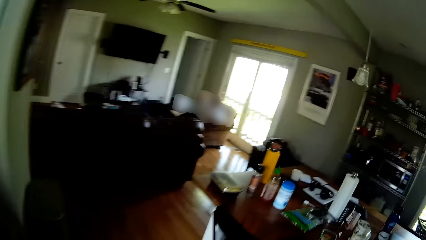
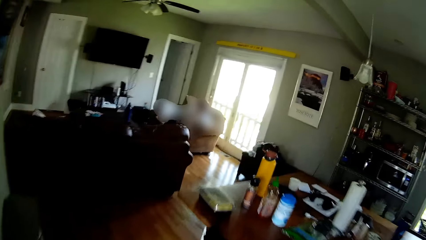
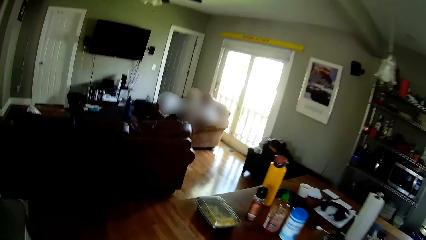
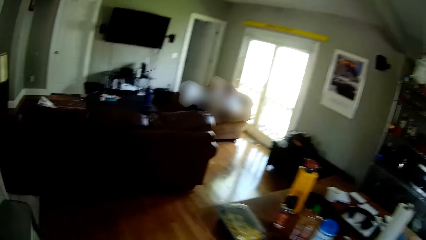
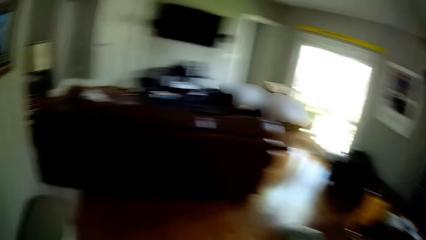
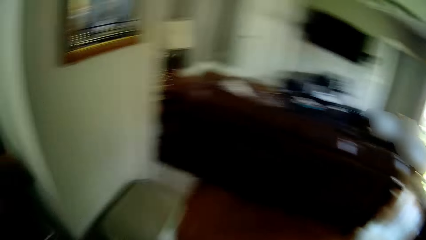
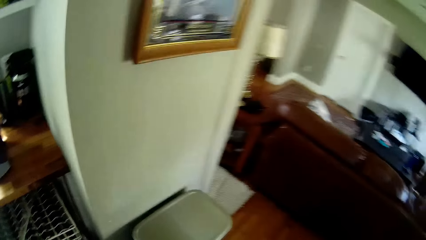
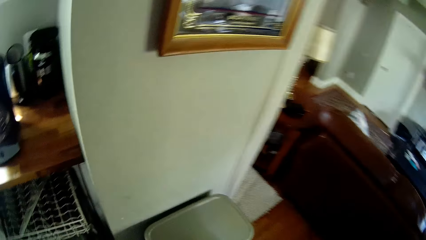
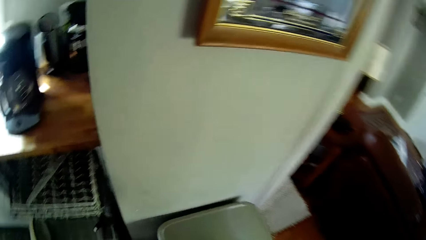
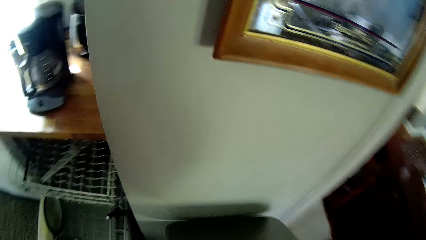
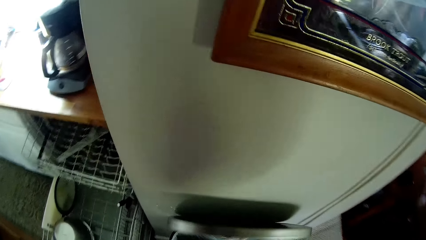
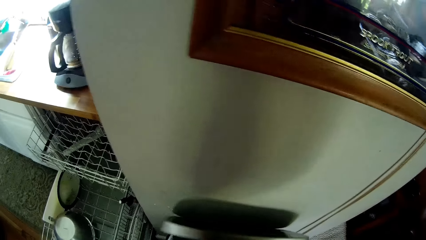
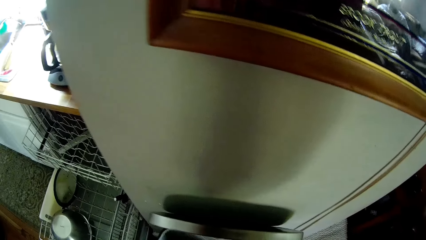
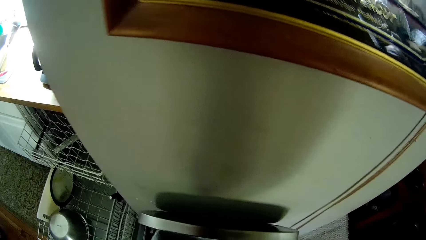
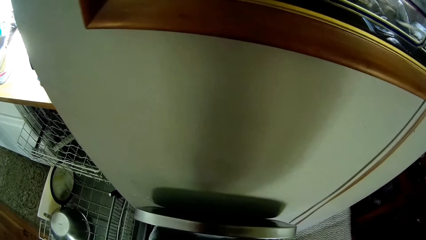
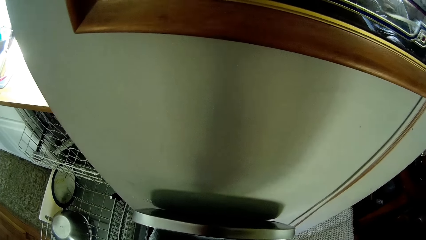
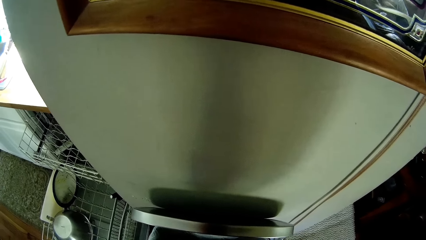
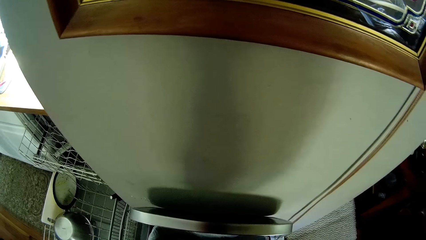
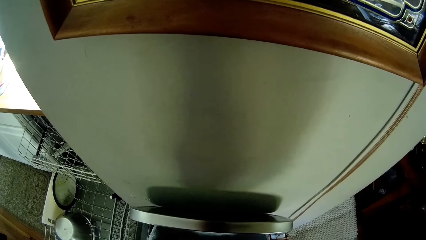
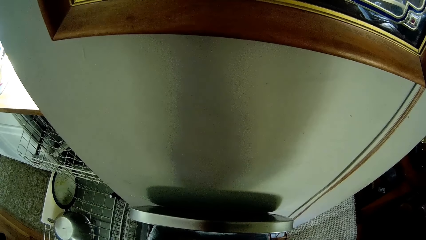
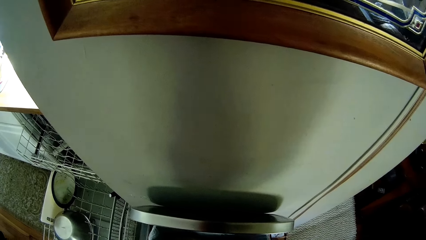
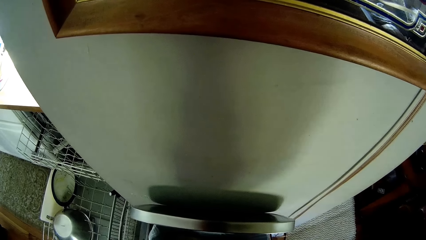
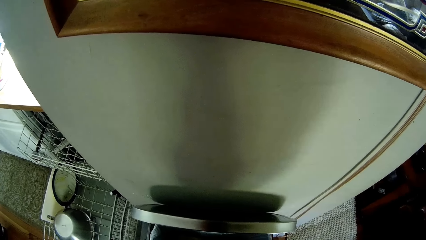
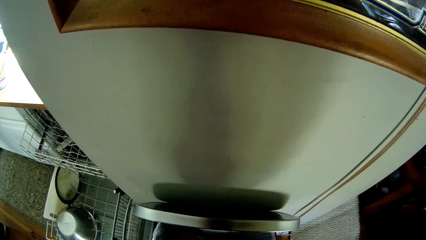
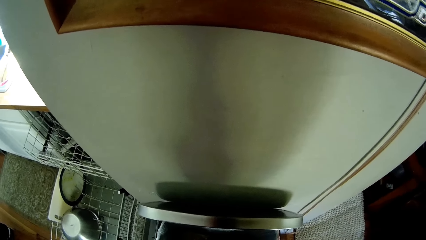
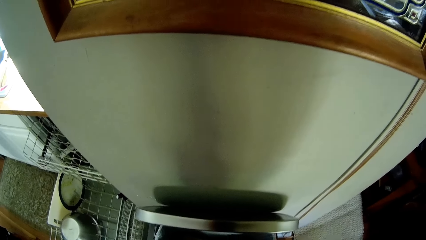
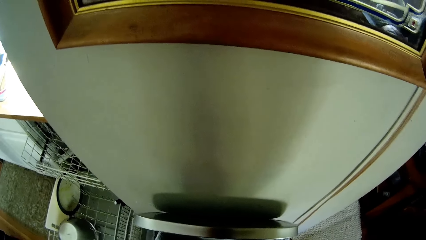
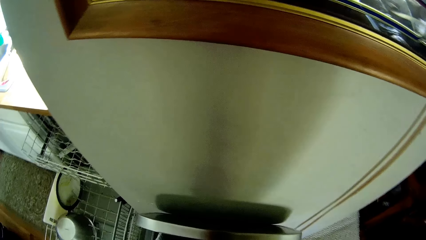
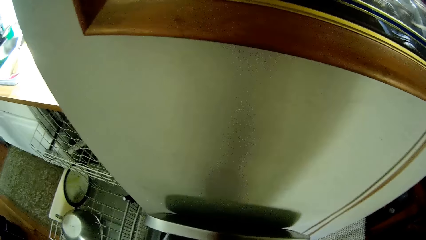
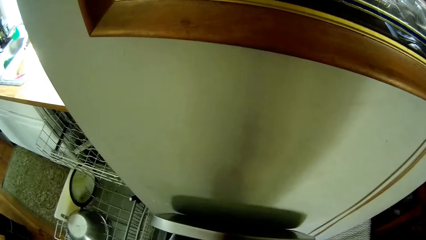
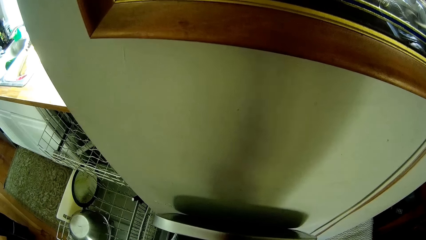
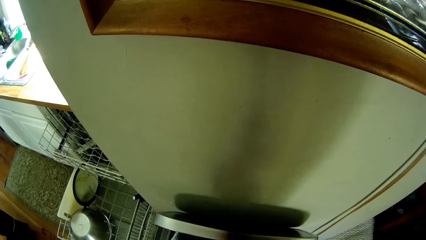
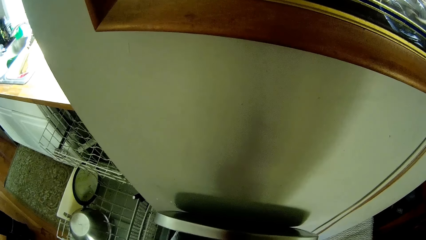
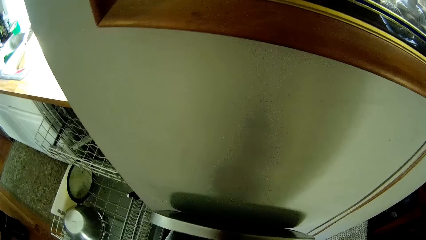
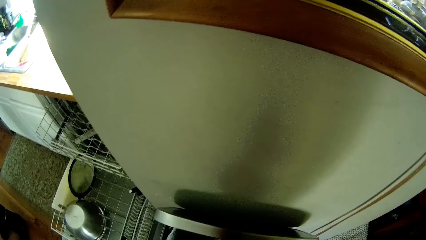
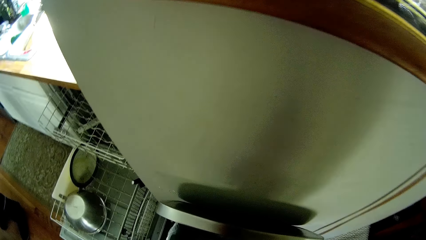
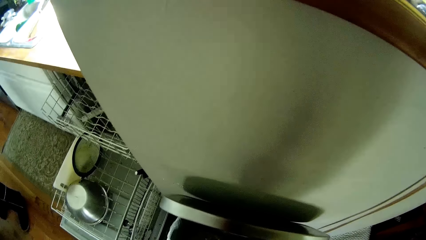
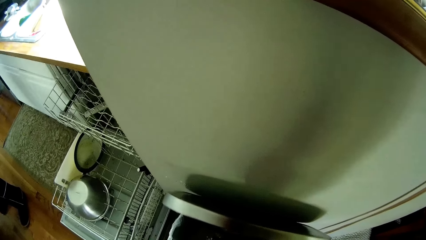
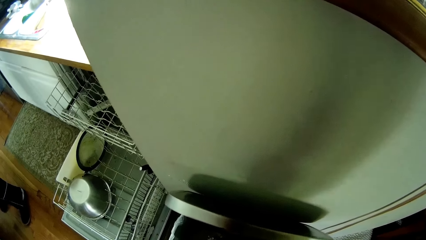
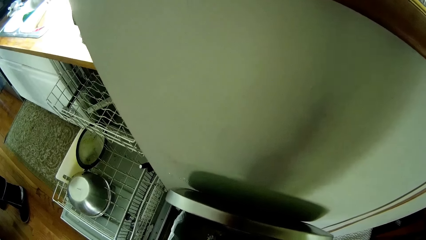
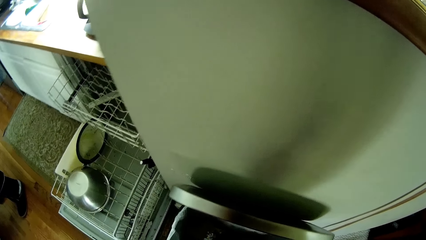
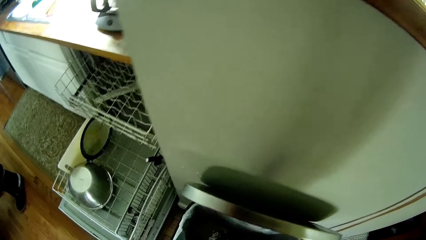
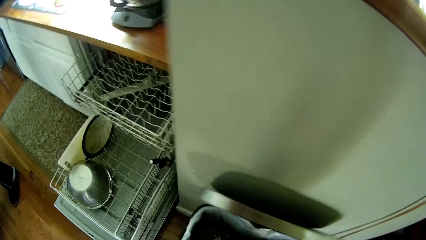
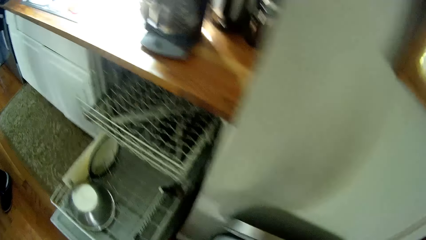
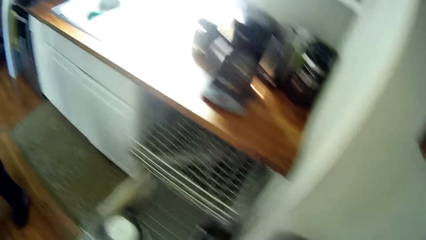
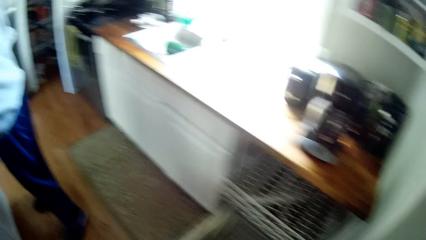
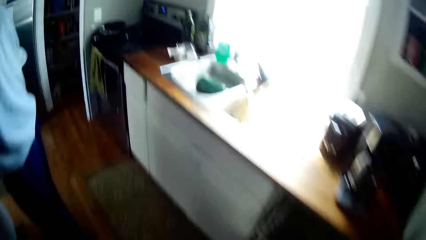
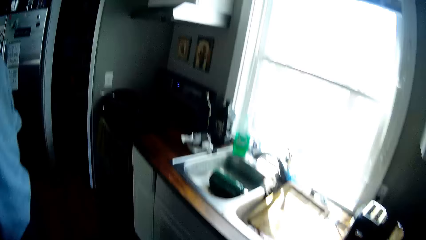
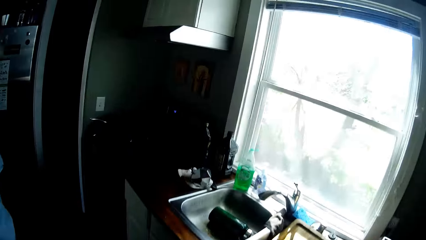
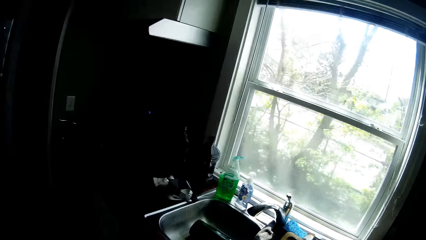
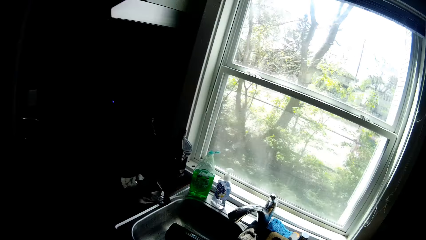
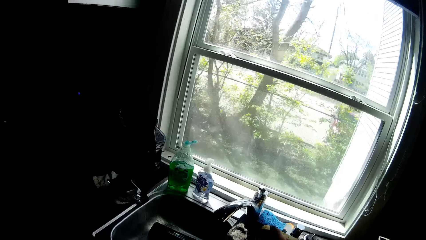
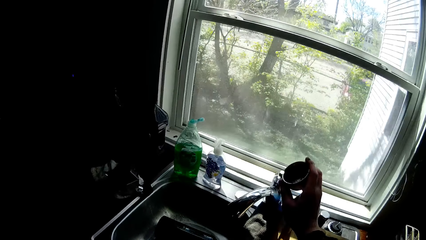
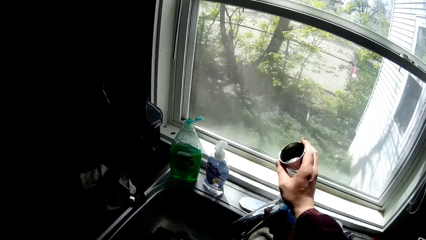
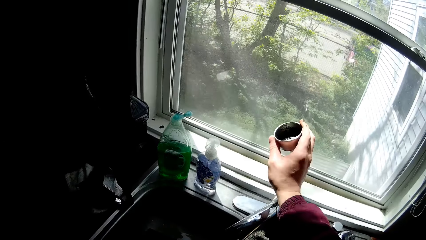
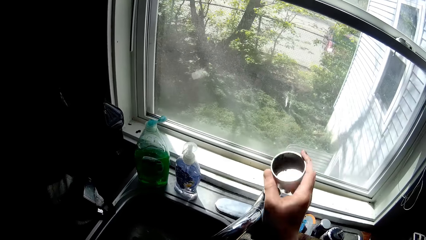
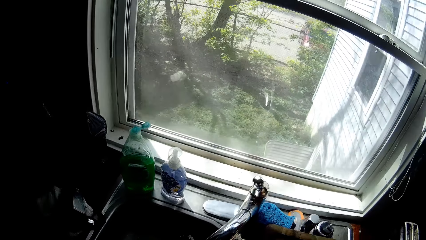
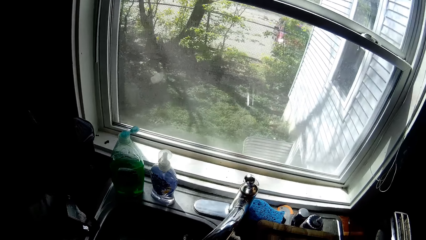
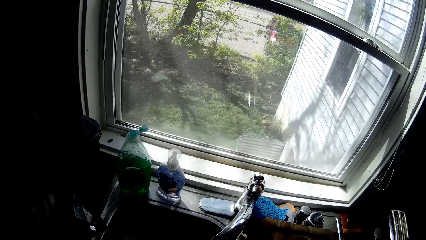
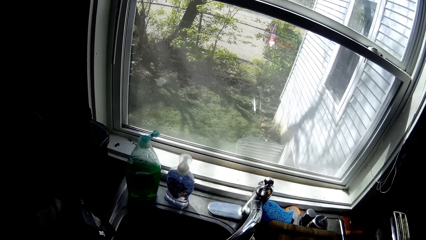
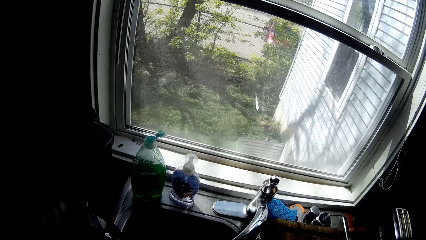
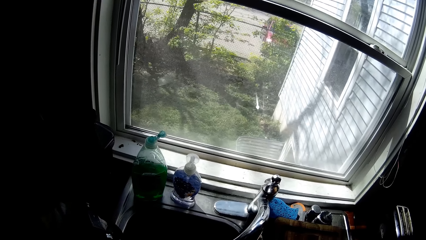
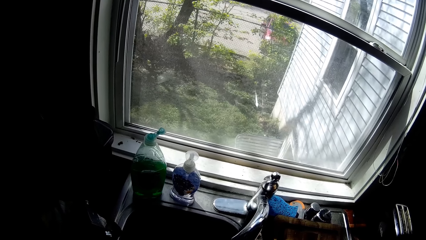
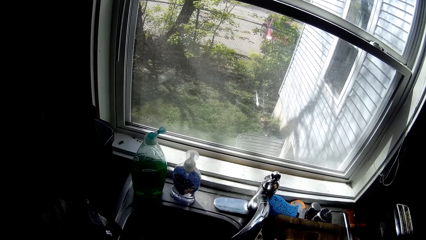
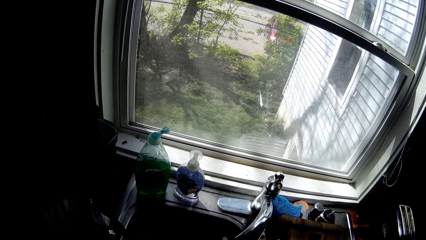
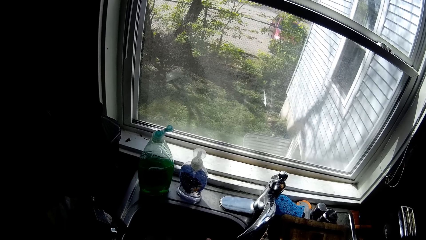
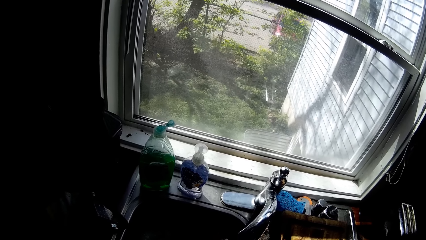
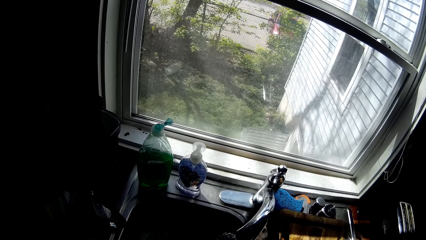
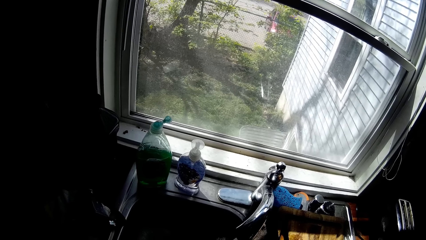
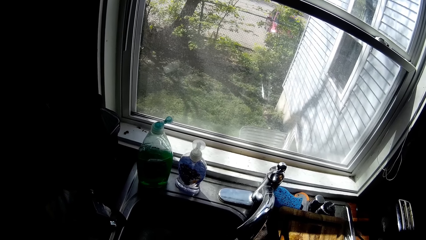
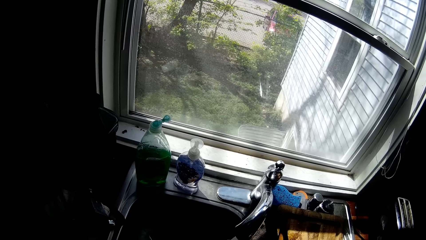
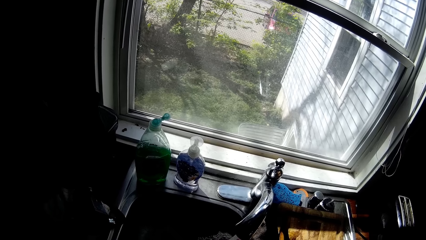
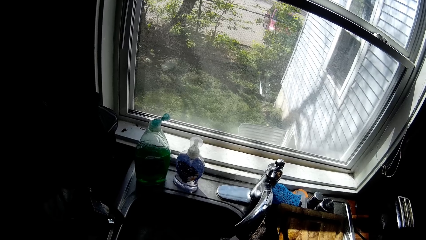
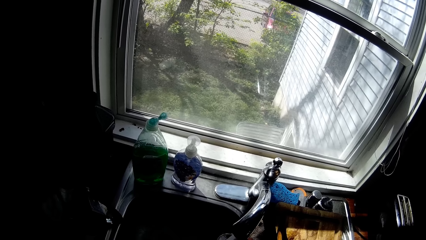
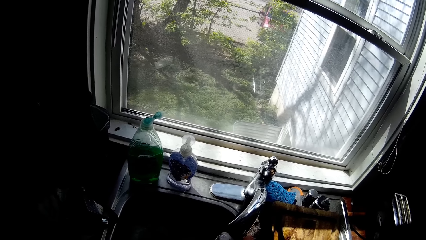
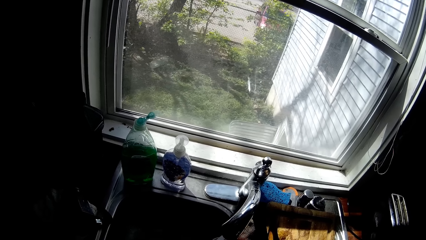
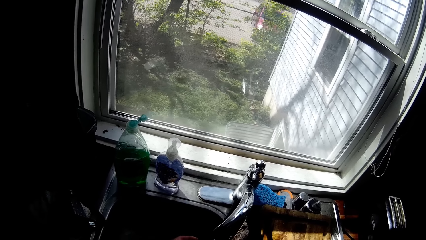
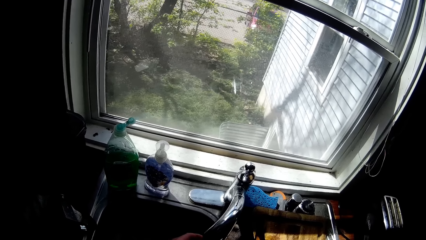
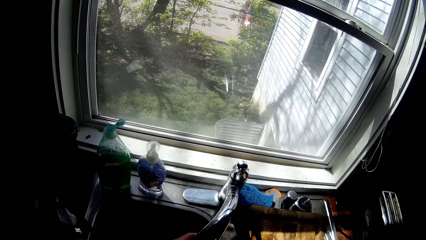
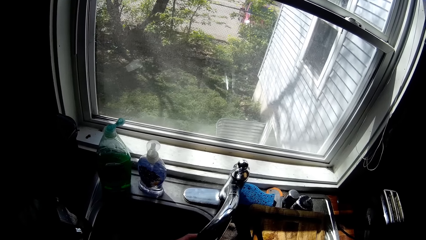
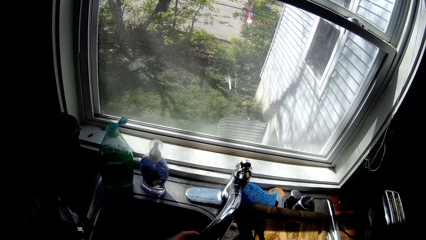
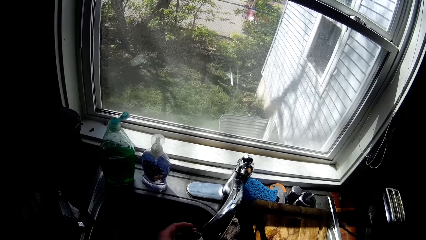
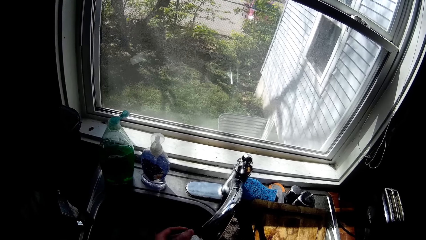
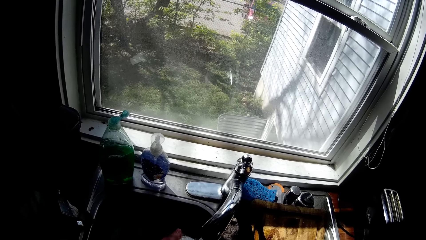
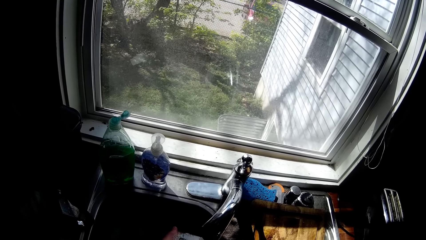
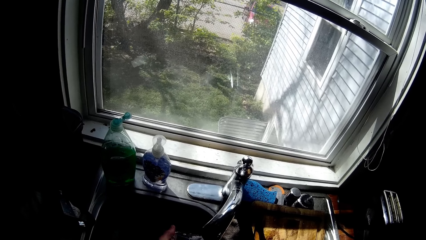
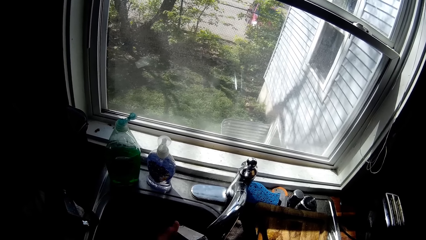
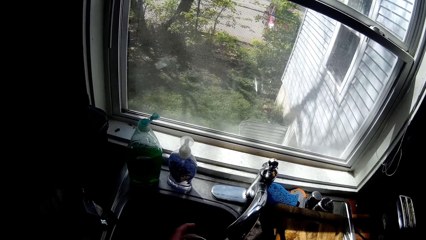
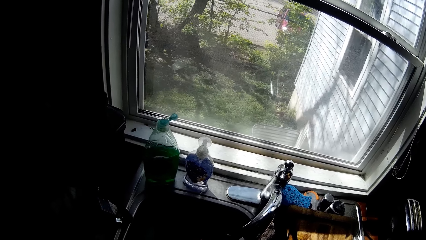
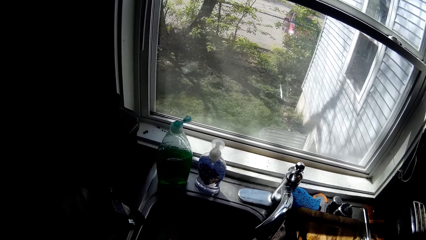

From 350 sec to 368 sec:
The camera wearer opens the dustbin. He holds a cup with his right hand. He opens the tap with his right hand. He washes the cup in his left hand under the tap.
